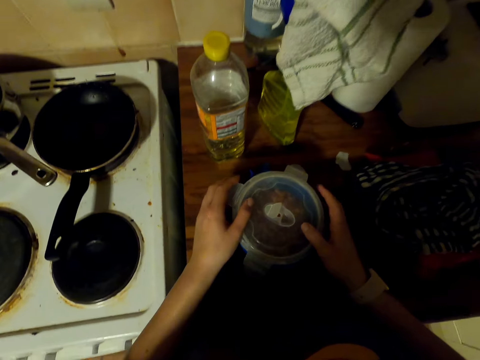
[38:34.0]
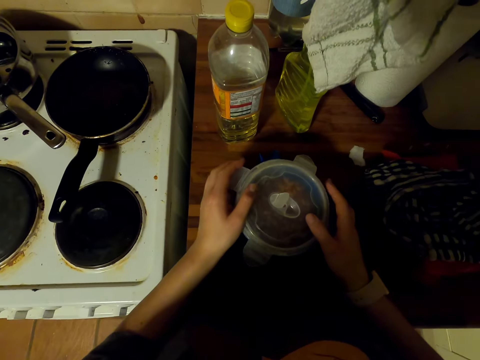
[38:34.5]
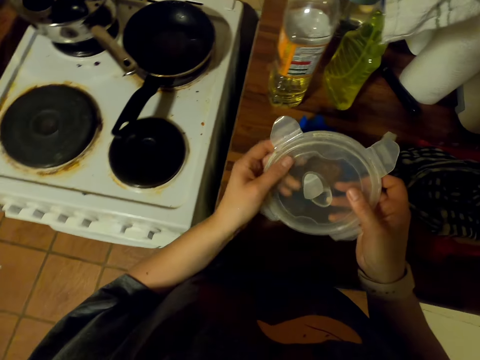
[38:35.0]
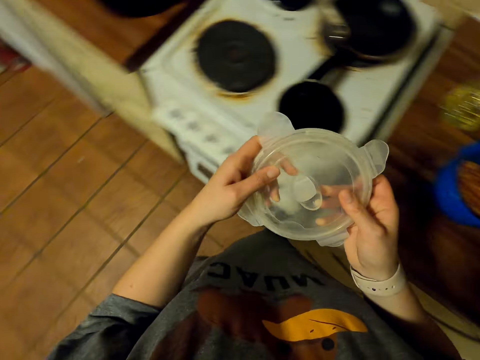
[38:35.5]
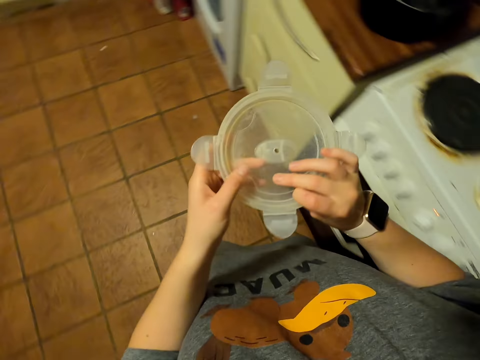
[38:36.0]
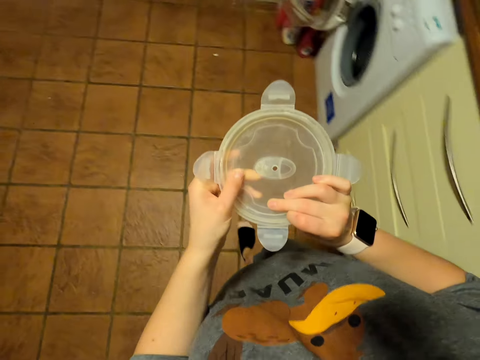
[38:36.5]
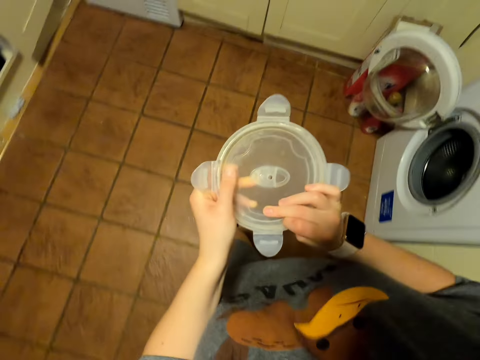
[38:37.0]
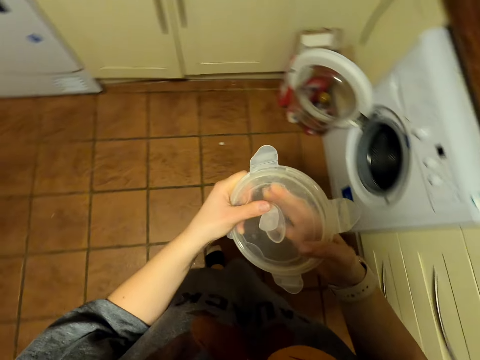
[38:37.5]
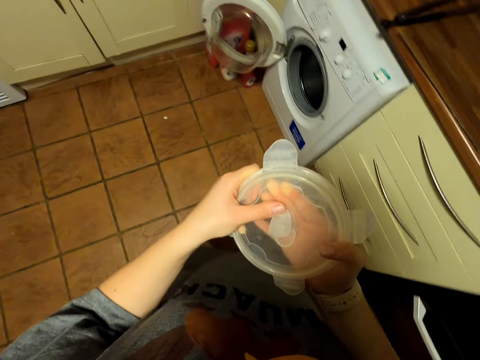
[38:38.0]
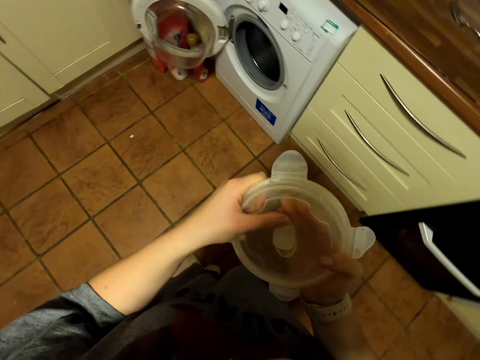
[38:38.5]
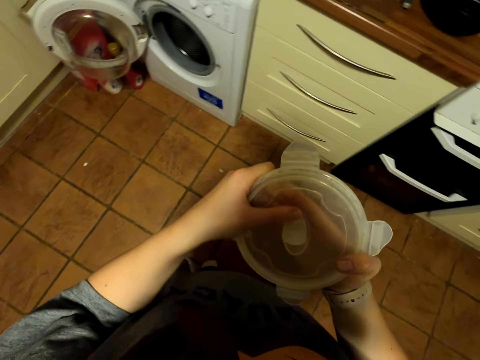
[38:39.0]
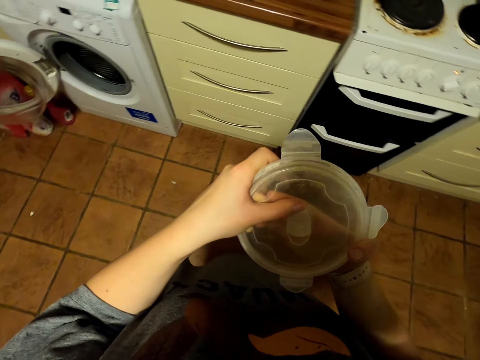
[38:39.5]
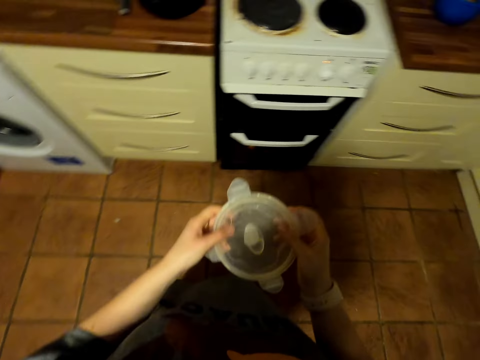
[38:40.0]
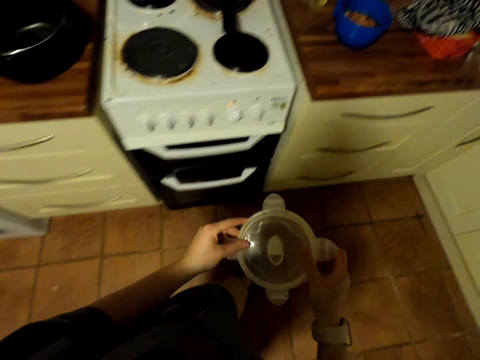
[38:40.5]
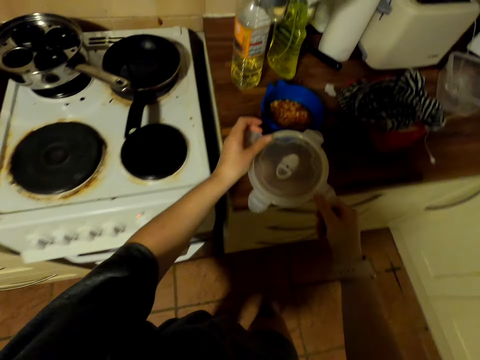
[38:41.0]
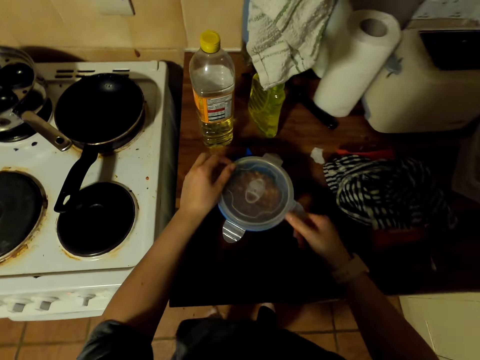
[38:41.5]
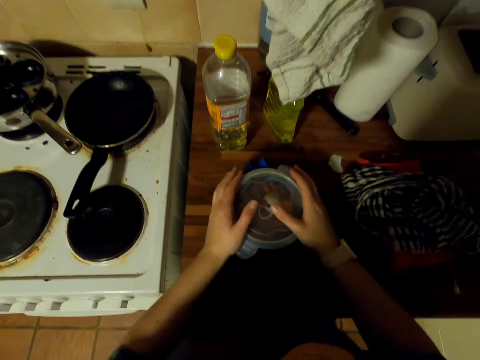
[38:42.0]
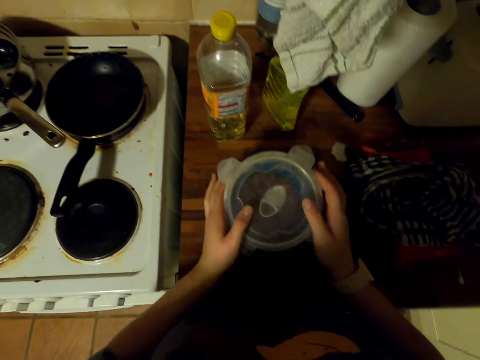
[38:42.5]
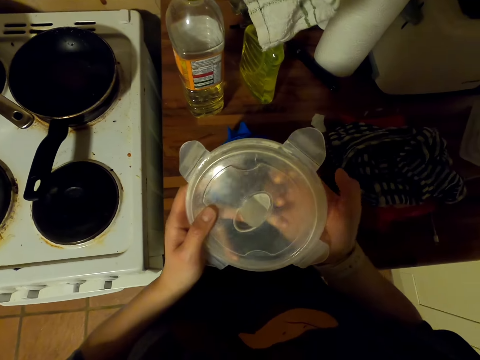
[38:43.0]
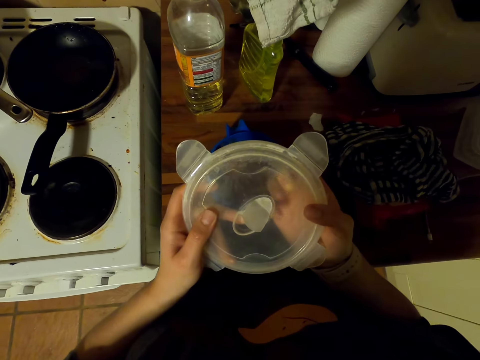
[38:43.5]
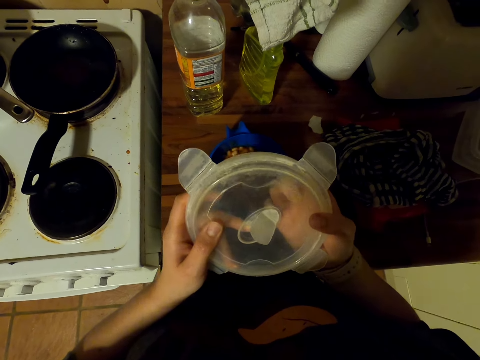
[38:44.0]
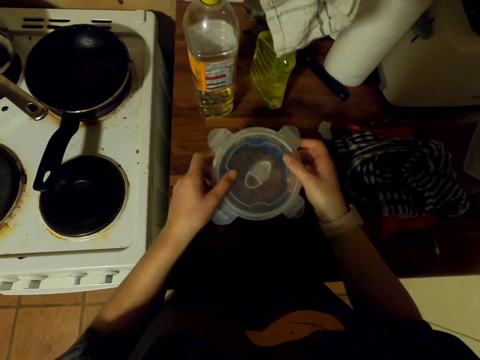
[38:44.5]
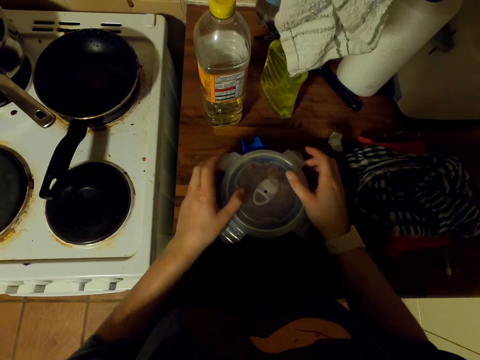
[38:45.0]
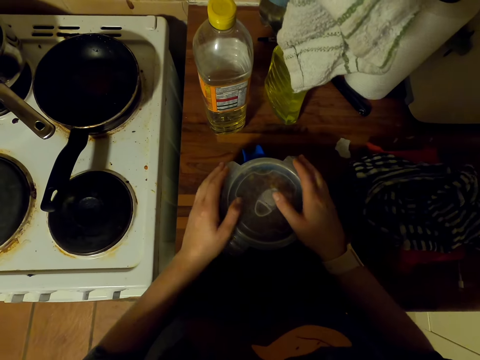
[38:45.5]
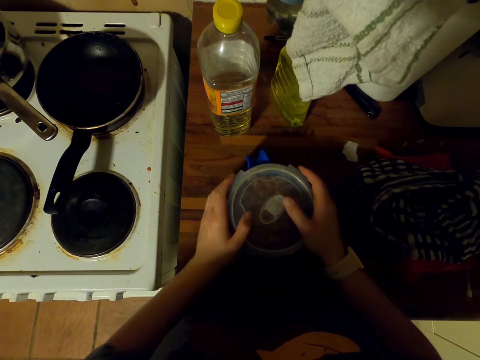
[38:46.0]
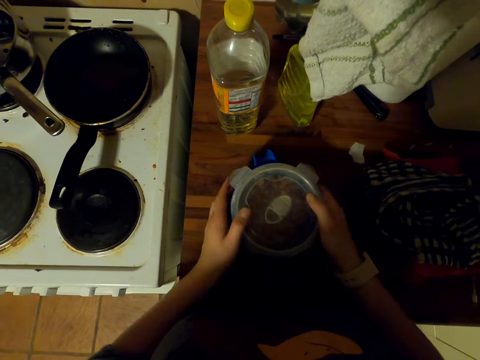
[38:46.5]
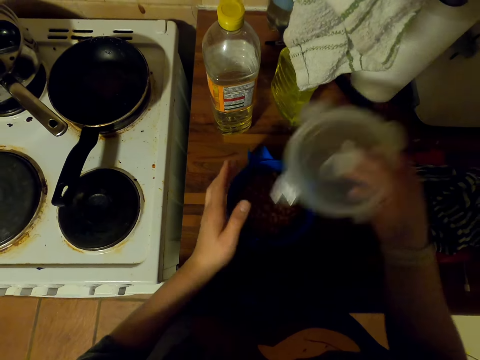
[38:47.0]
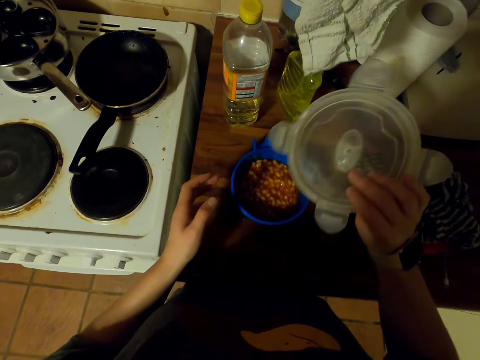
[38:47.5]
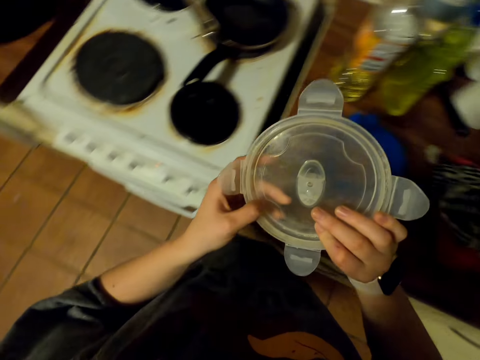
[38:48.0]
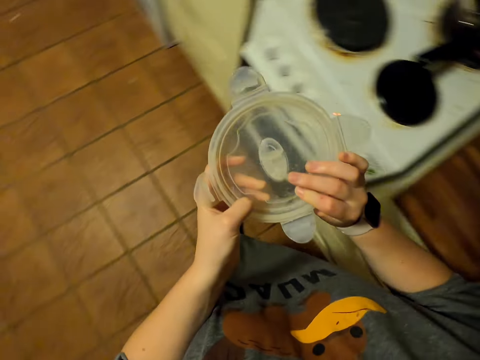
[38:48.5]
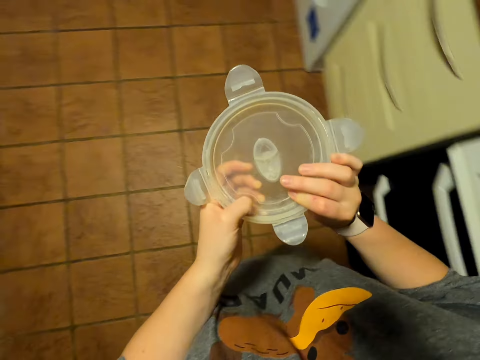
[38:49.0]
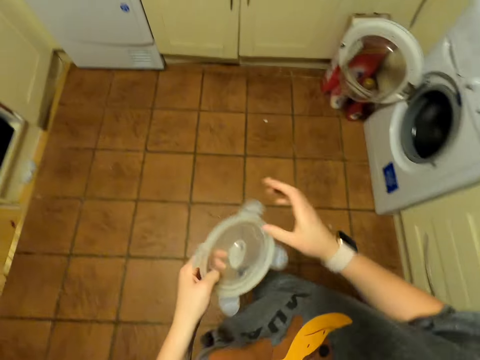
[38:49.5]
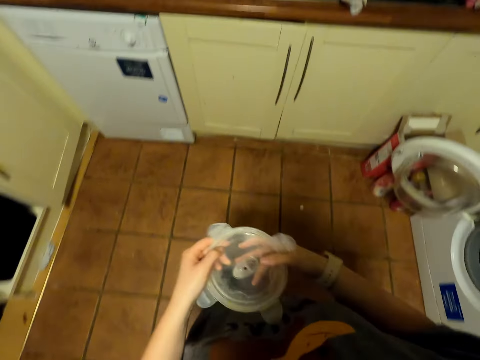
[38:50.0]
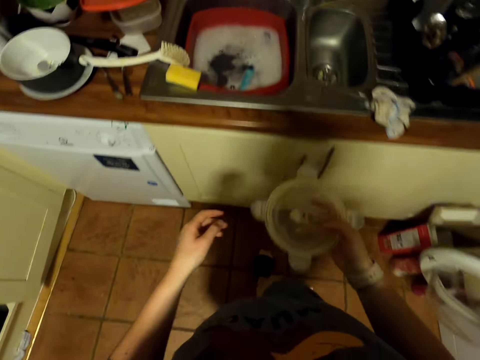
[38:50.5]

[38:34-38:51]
The camera wearer puts a lid on the jug. They pick the lid on the jug. They wipe the lid. They walk around. They look at the lid. They scratch the lid. They scratch the lid again. They walk around. They put the lid on the jug. They pick the lid on the jug. They wipe the lid. They scratch the lid. They put the lid on the jug. They pick the lid on the jug. They look at the lid. They walk in the kitchen.

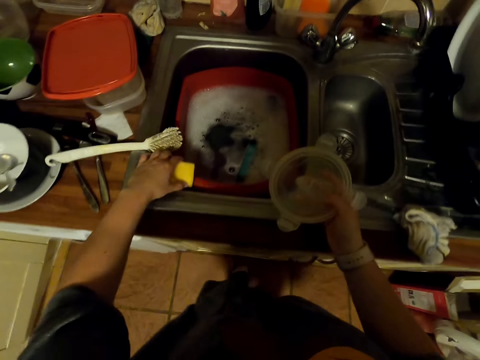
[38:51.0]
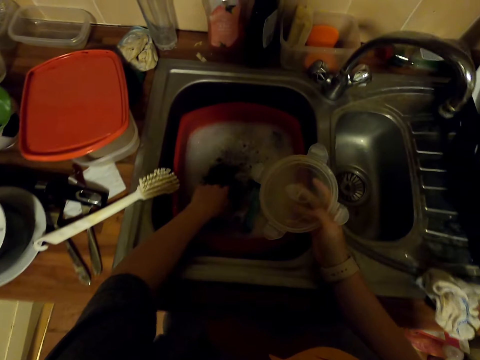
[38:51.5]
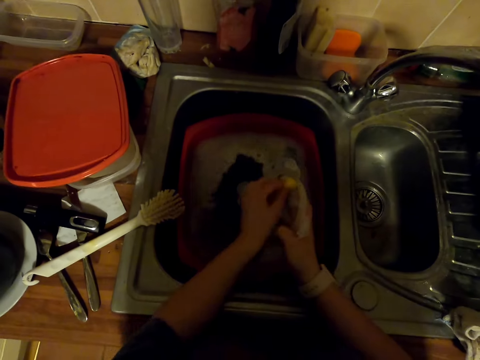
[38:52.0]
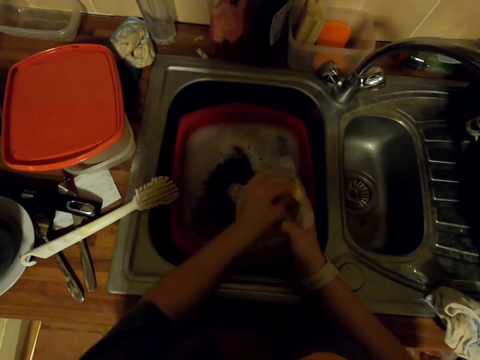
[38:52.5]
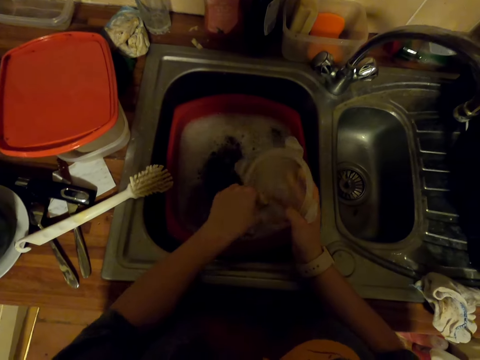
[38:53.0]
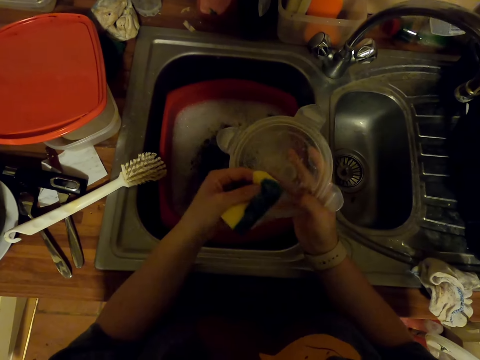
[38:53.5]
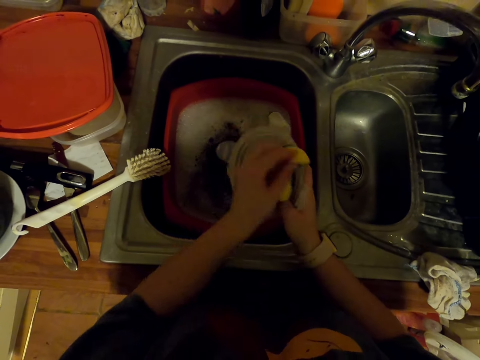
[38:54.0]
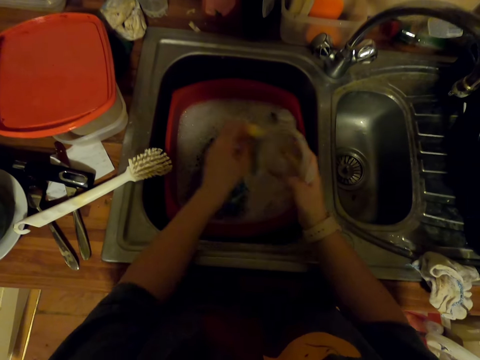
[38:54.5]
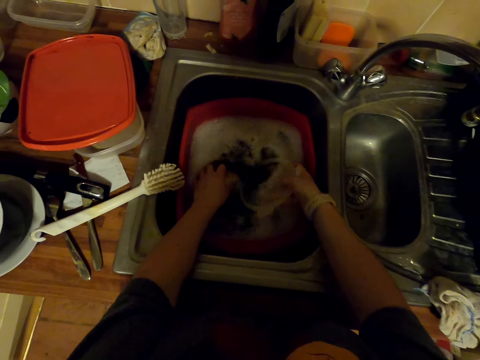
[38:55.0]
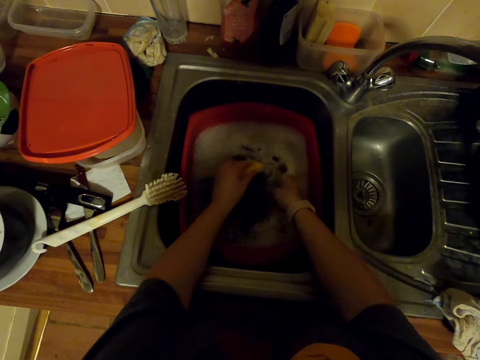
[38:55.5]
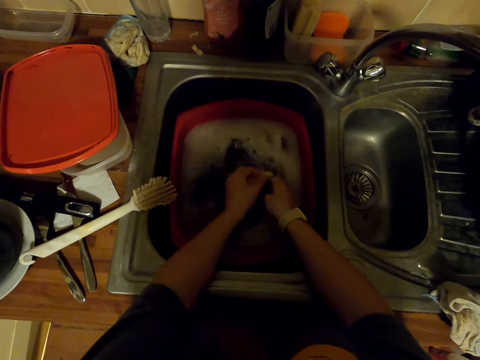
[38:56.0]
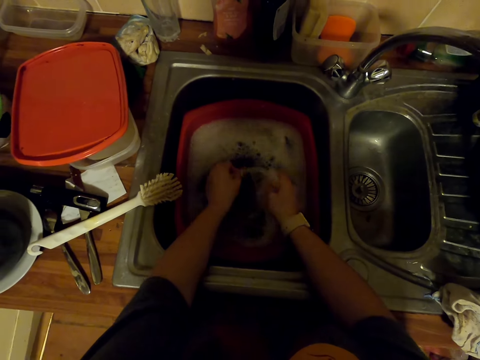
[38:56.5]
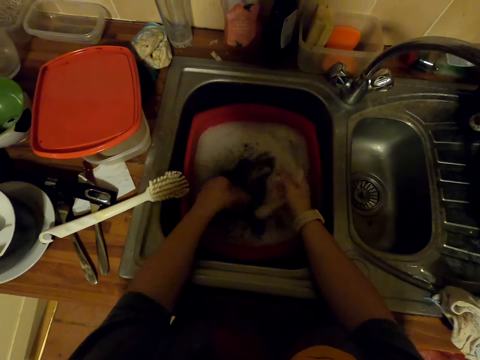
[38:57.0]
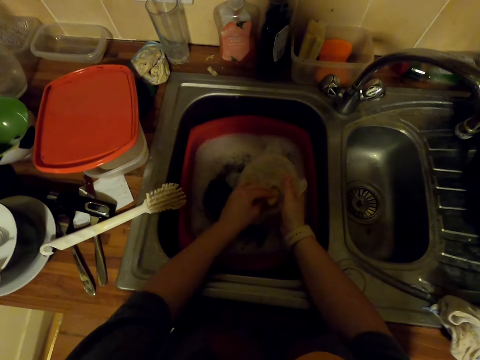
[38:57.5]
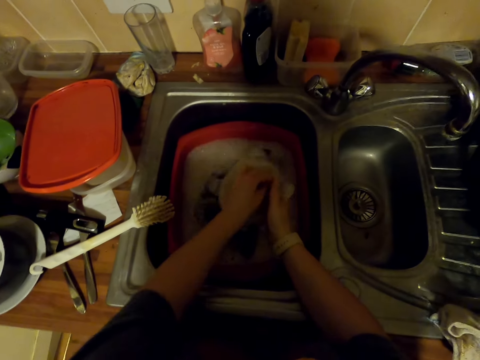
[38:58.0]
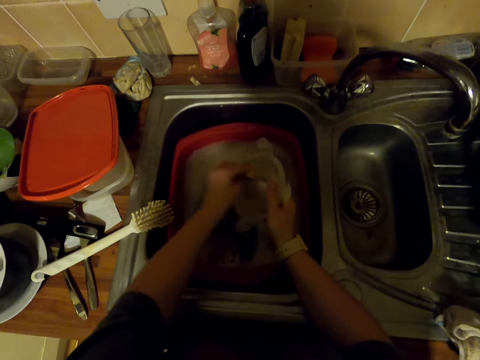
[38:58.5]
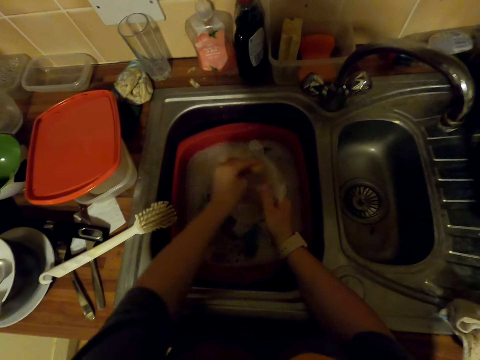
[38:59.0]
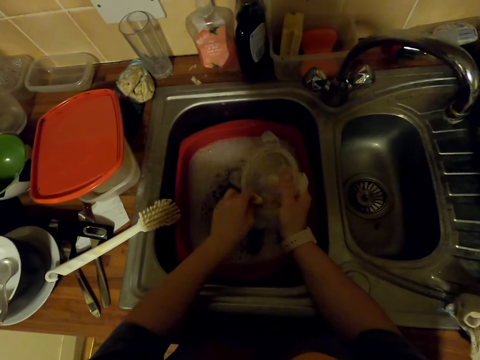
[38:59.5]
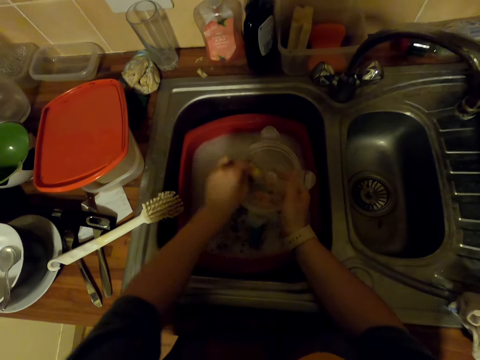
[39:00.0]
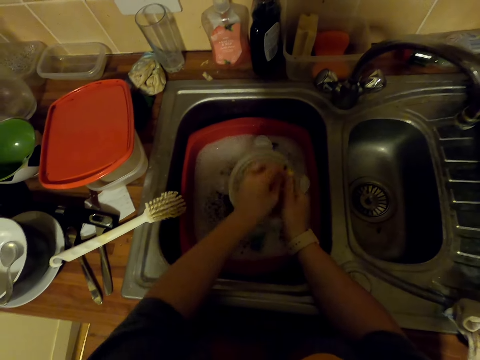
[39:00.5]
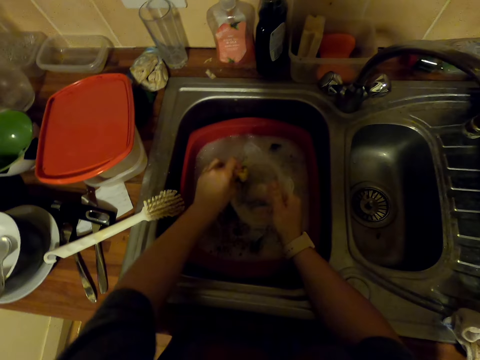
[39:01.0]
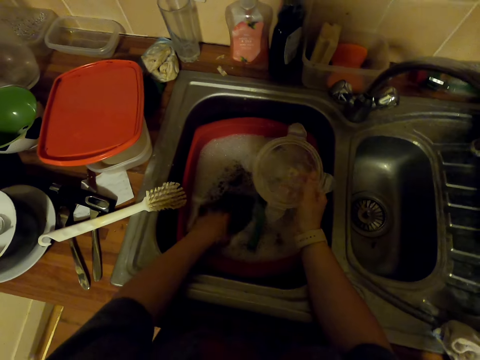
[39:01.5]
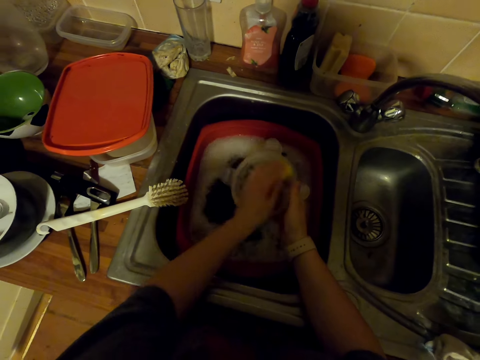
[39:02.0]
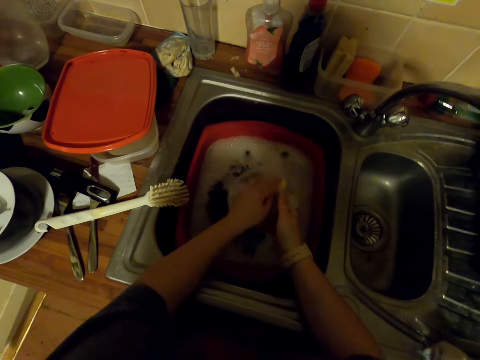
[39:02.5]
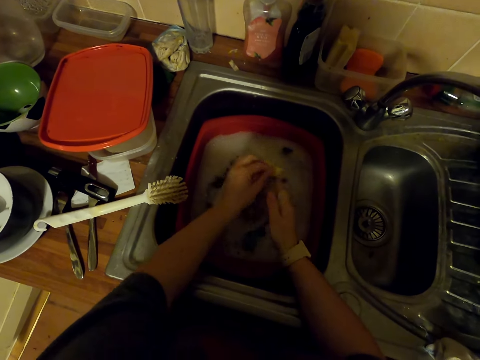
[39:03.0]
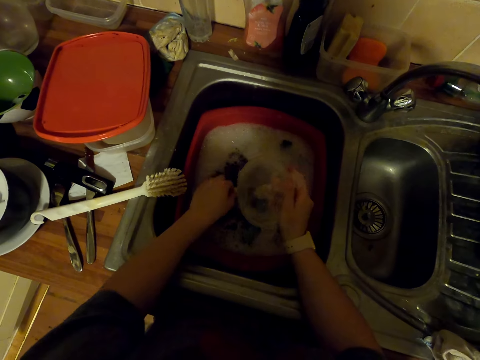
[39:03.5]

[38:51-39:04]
The camera wearer picks a dish sponge on the sink. They dip the dish sponge in water. They wash a lid with the dish sponge. They dip the sponge in water. They dip the lid in water. They wash the lid with the dish sponge. They dip the dish sponge in water. They wash the lid with the dish sponge.
